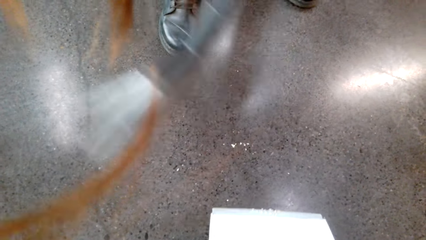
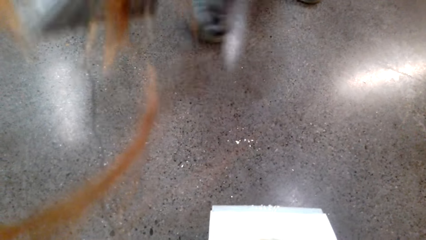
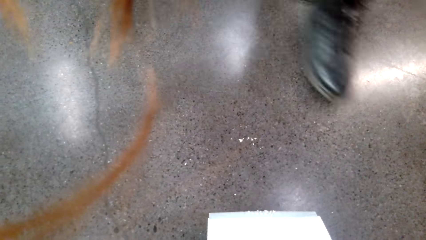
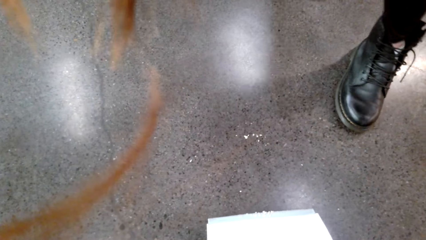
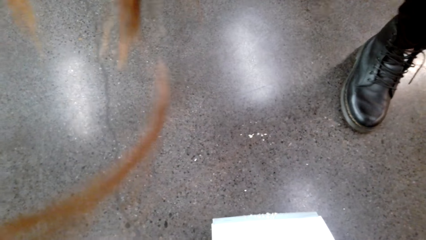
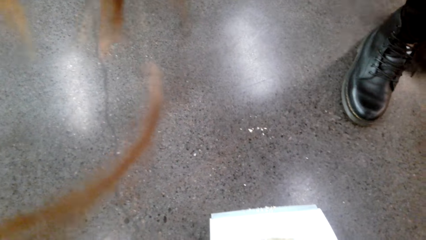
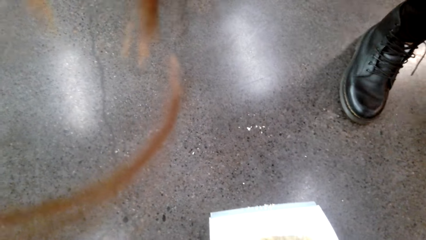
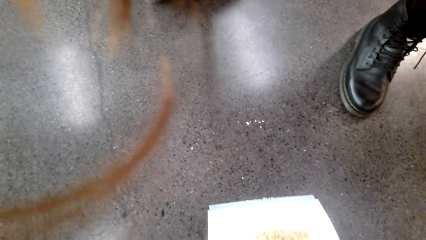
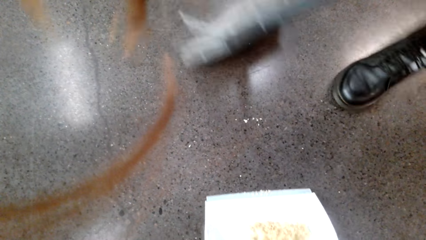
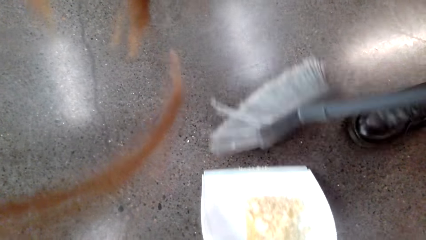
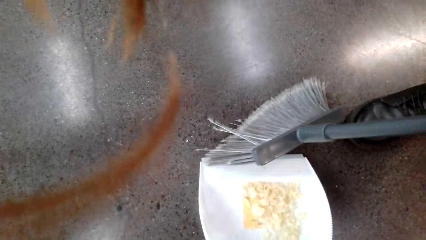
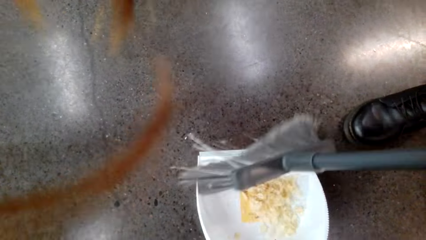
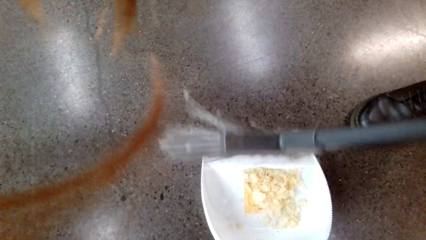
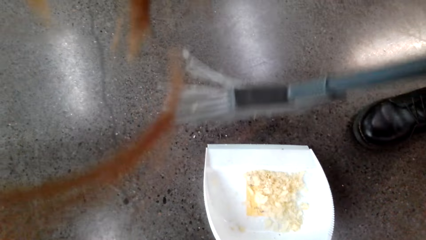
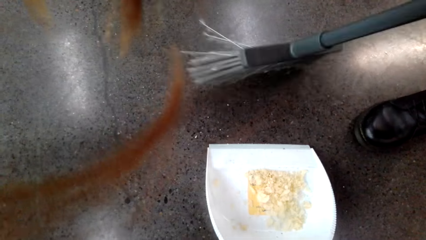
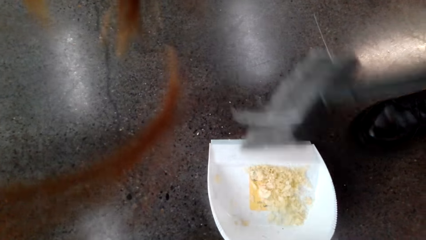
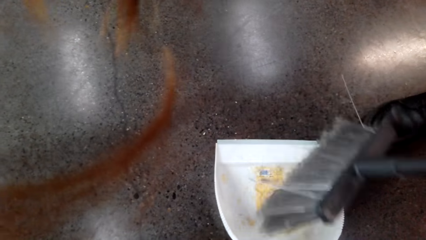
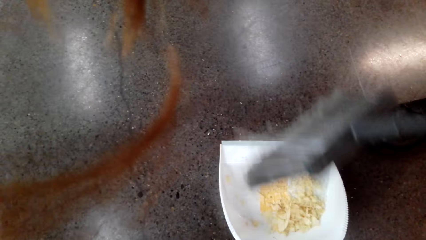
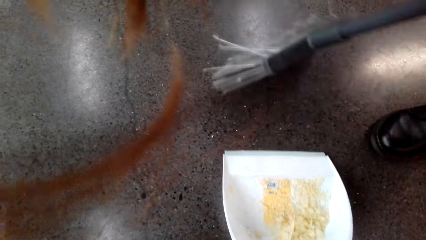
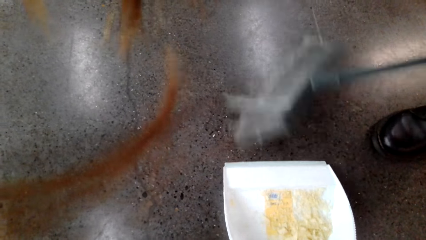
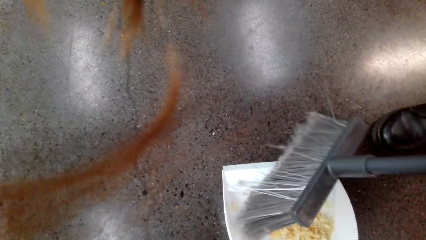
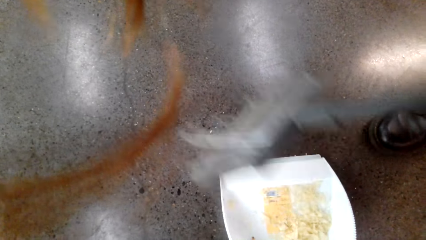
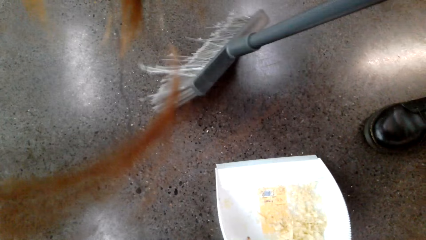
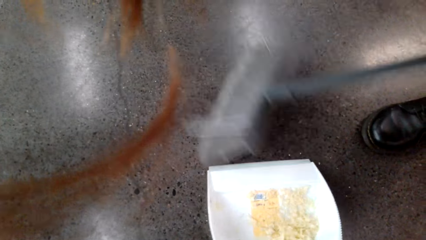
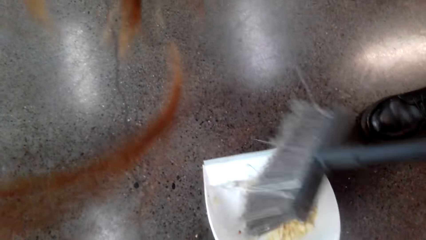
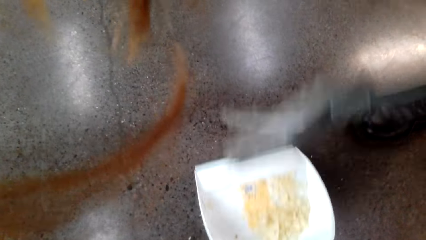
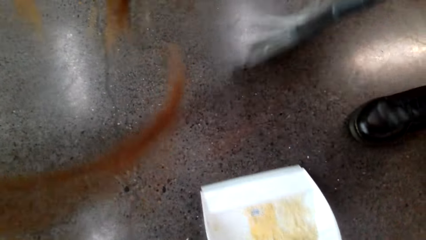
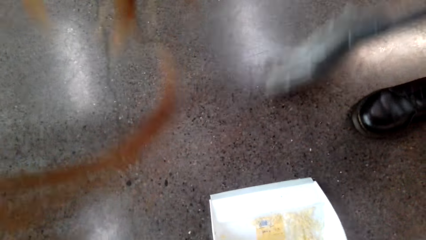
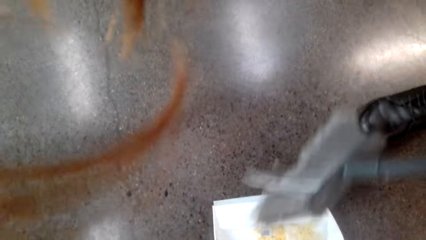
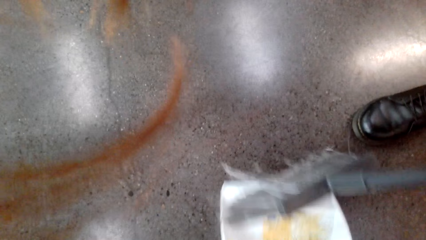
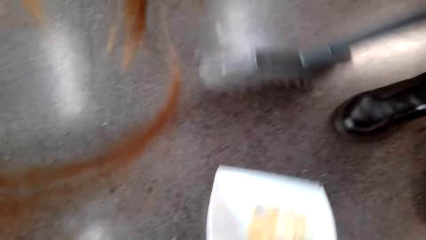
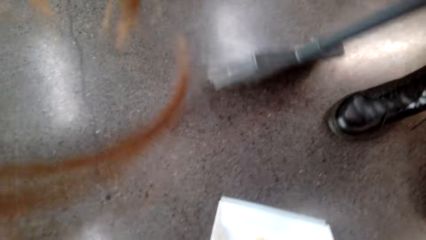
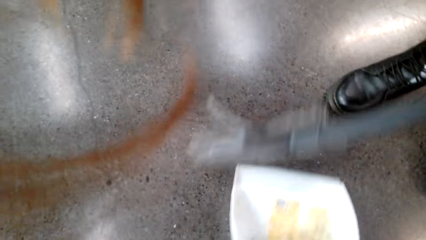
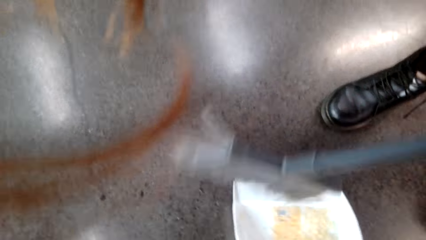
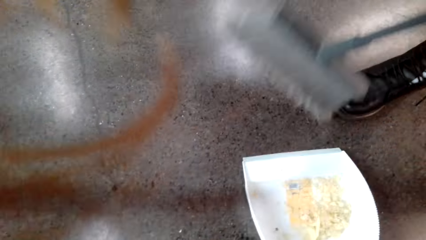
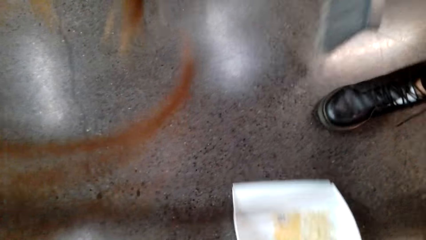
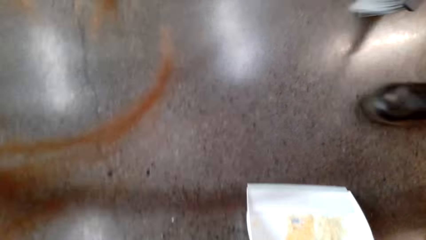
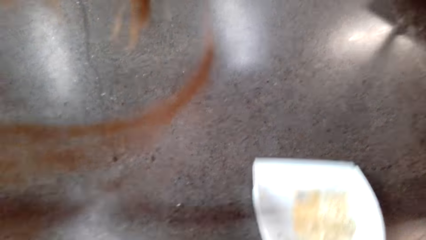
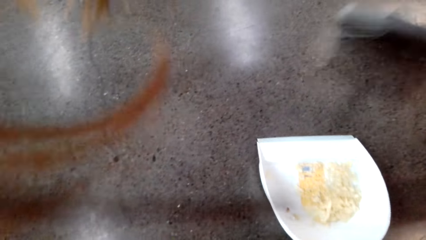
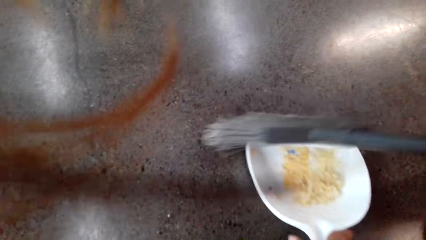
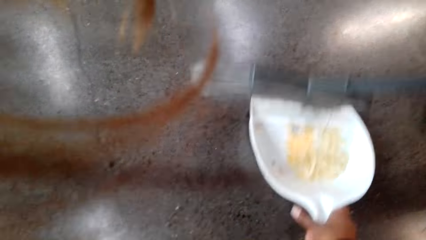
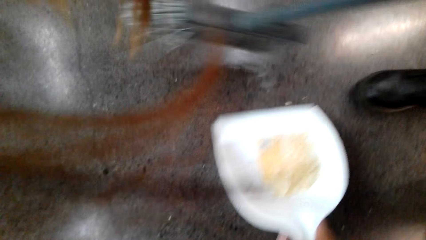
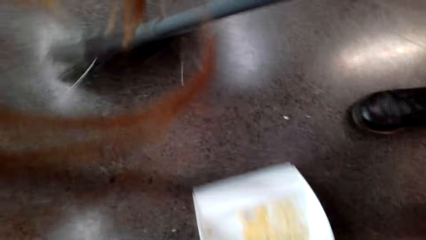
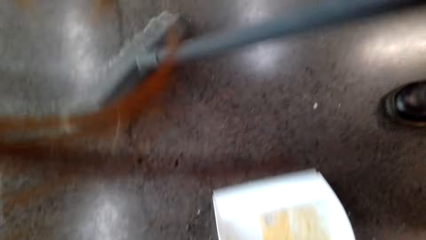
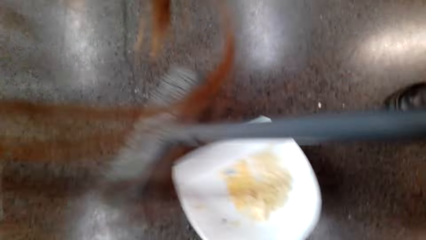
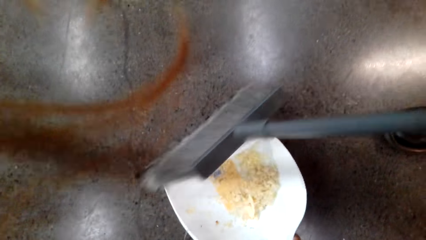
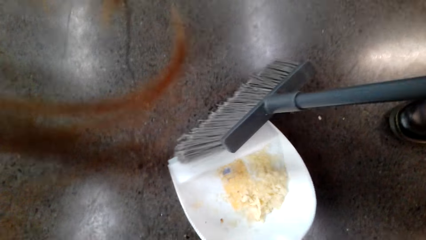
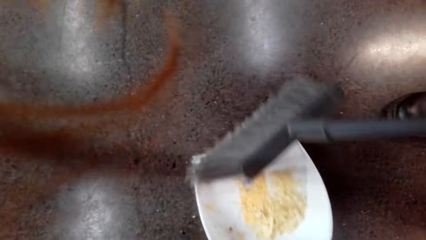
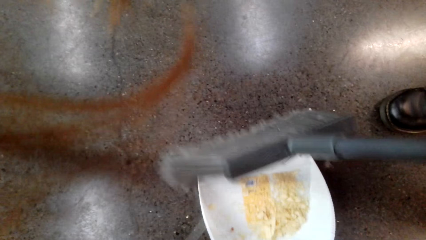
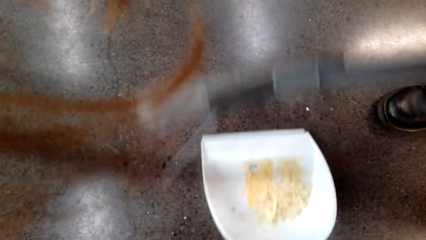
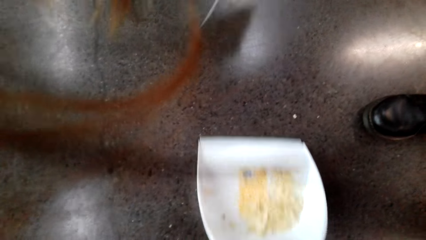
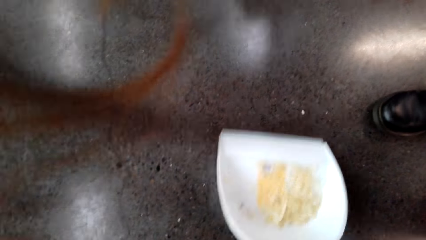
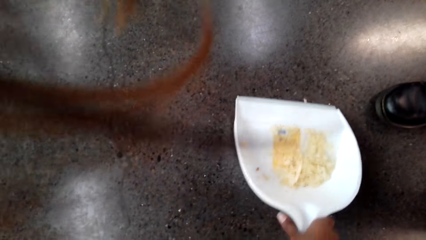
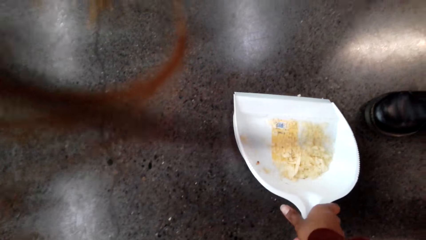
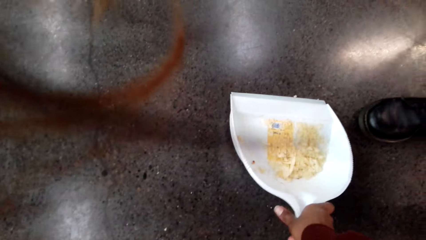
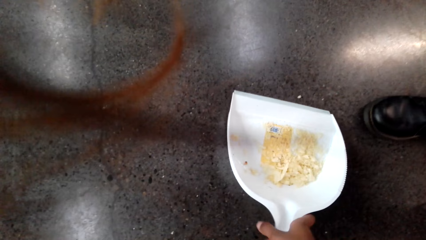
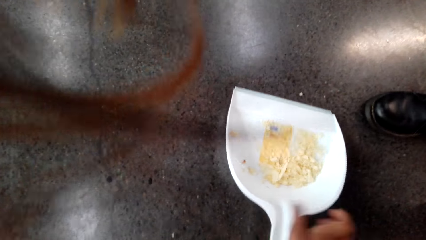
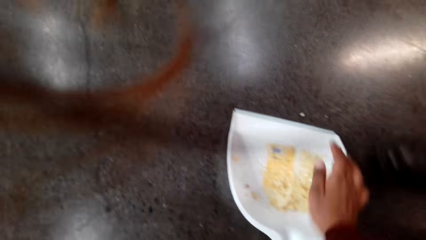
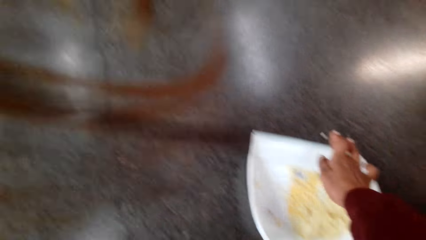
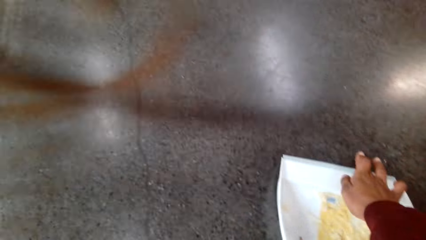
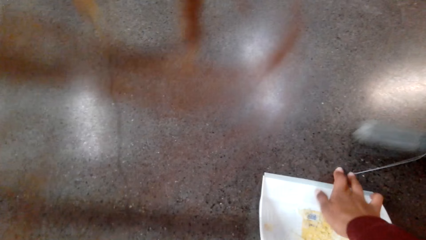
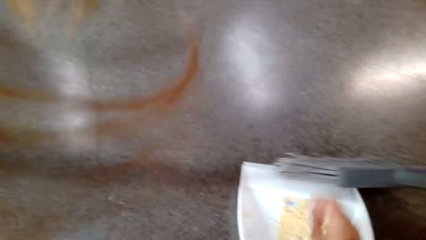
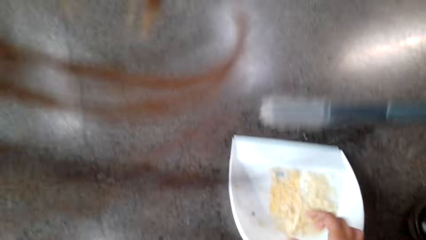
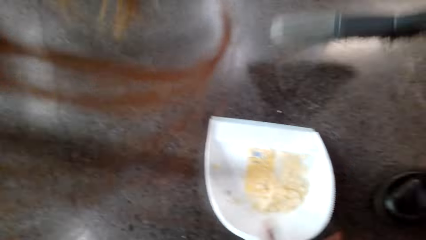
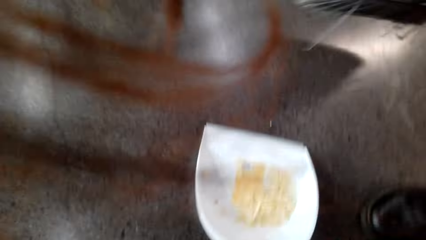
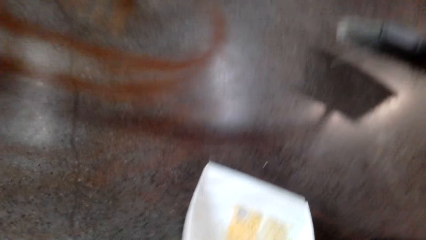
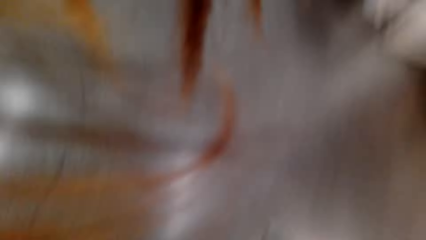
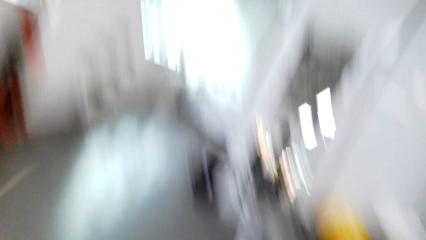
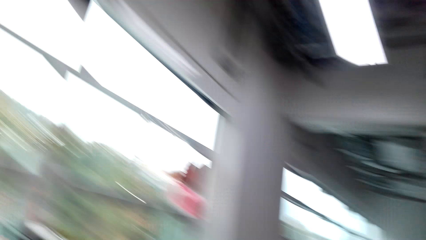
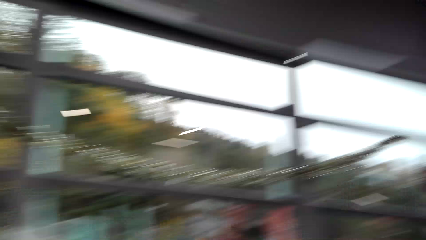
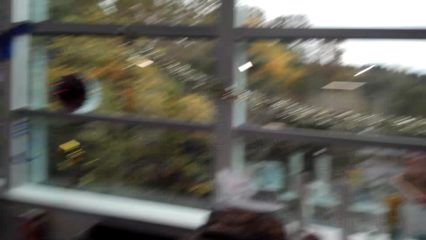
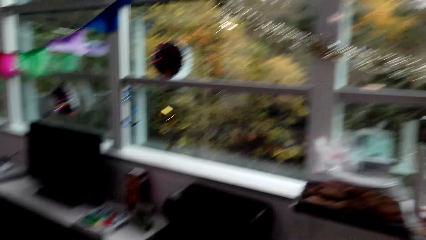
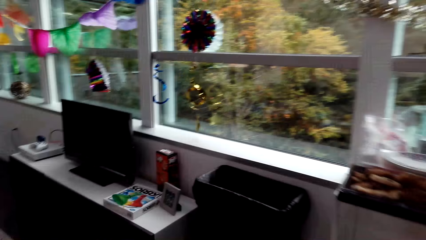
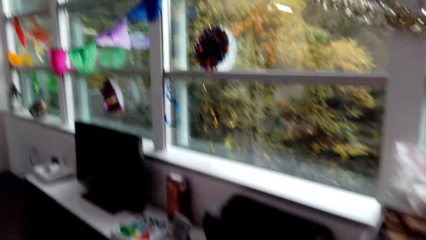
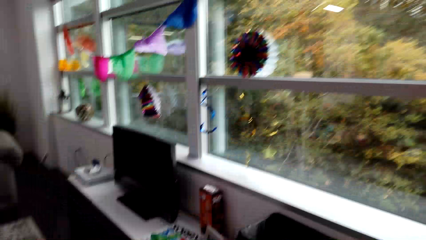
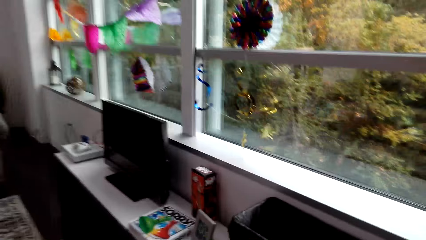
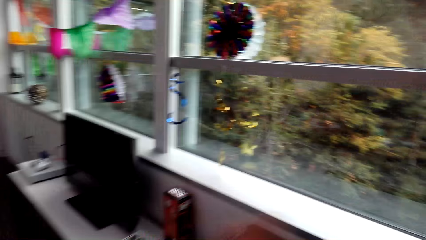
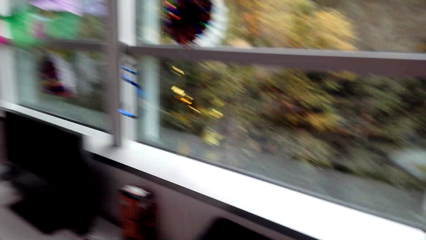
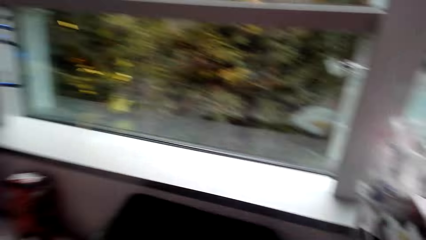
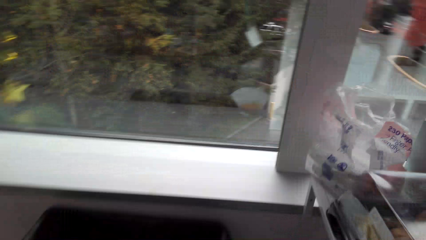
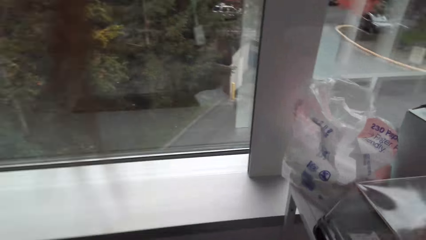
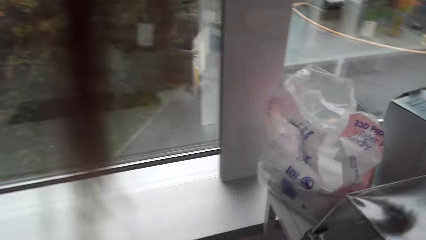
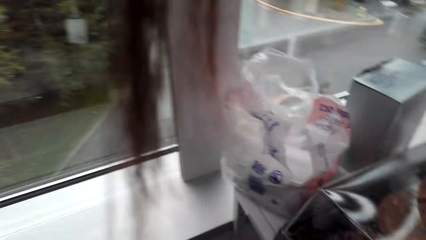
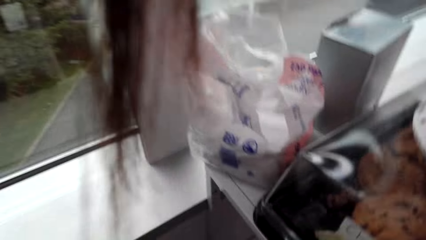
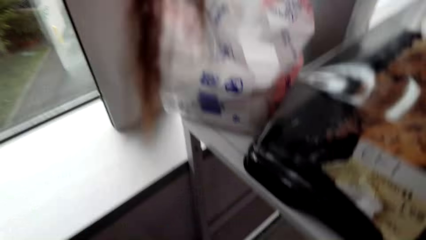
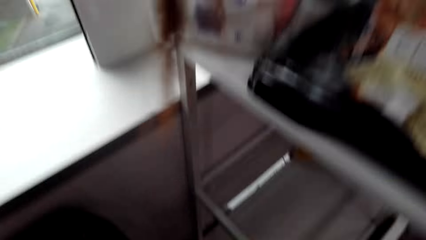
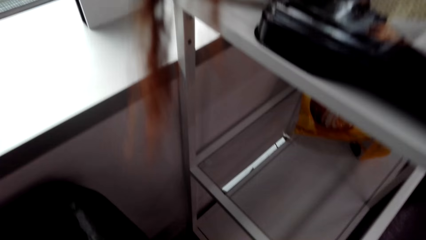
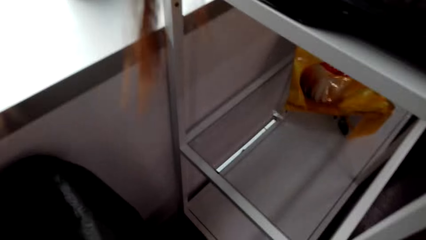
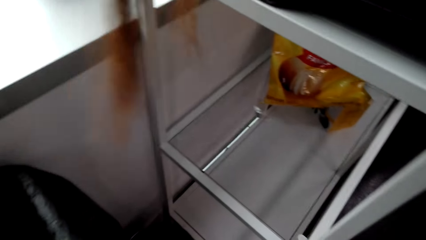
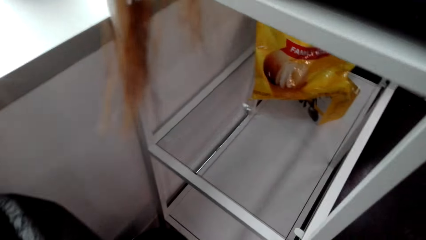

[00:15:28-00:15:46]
A woman sweeps the dust on the dustpan. The woman walks around a room. The camera wearer assembles trash on a dustpan. They put down the dustpan on the floor. They touch something on the ground. They walk around the room and look around the room.
